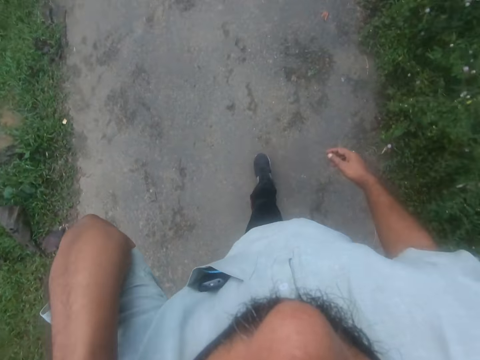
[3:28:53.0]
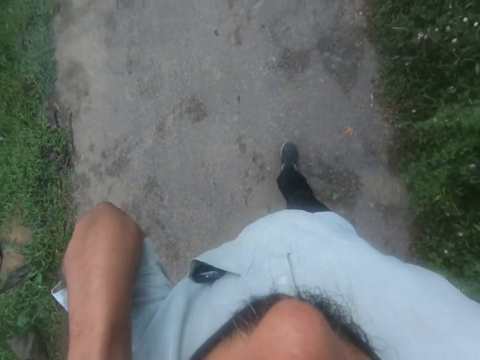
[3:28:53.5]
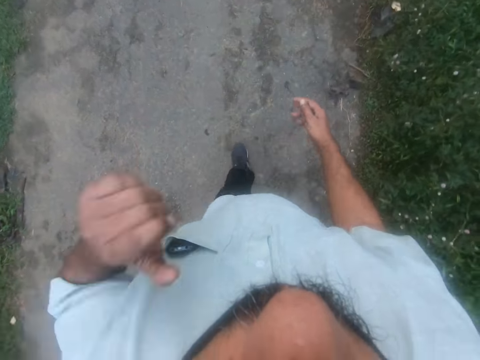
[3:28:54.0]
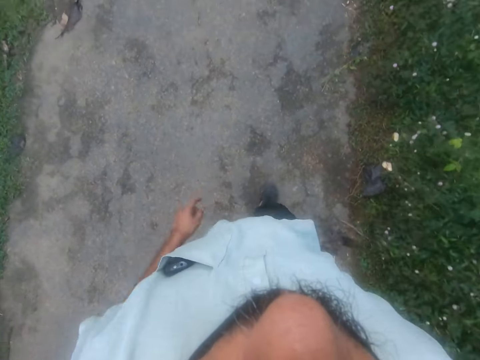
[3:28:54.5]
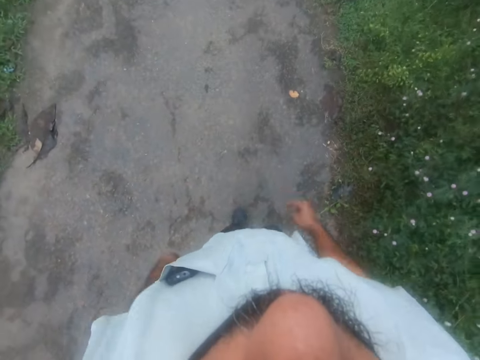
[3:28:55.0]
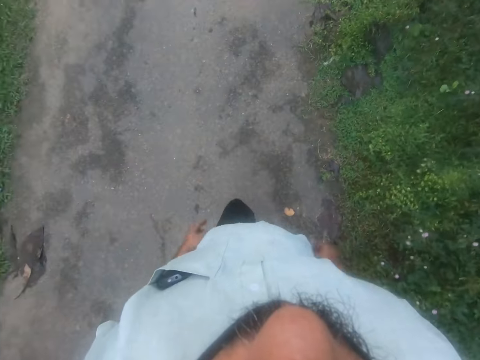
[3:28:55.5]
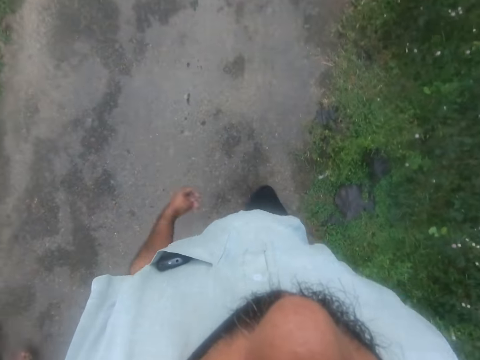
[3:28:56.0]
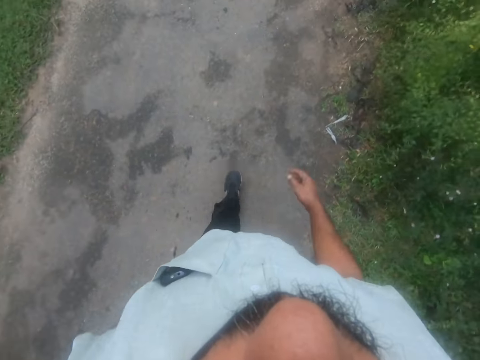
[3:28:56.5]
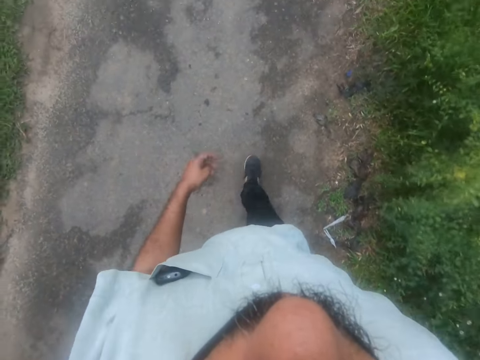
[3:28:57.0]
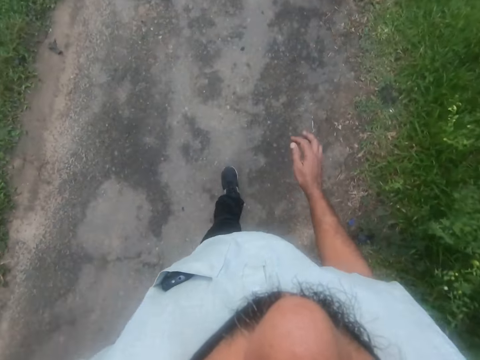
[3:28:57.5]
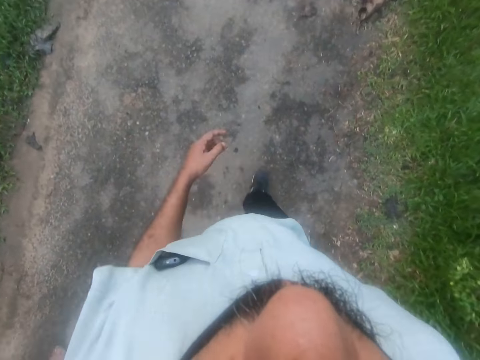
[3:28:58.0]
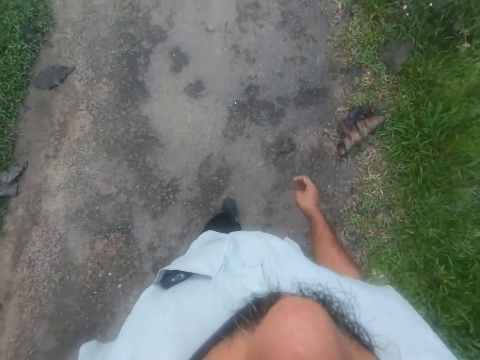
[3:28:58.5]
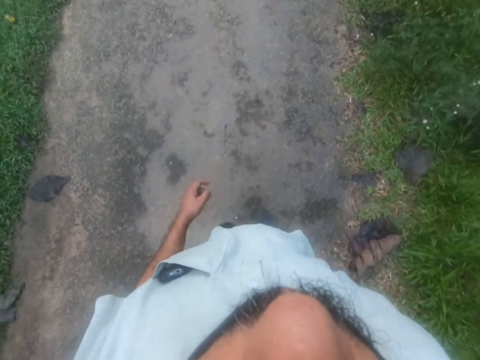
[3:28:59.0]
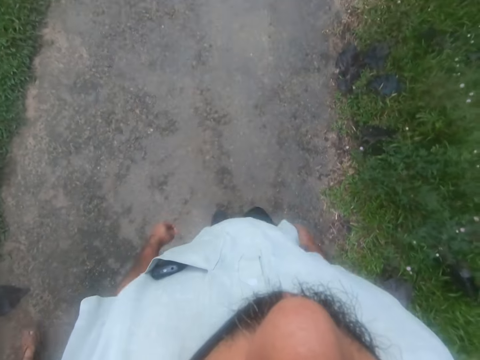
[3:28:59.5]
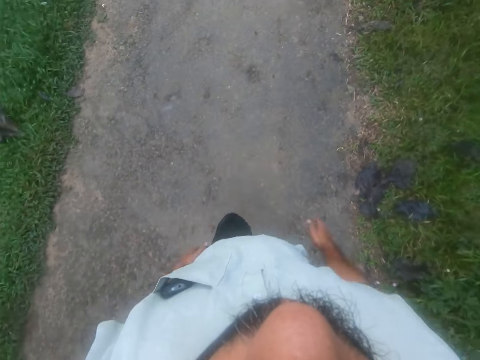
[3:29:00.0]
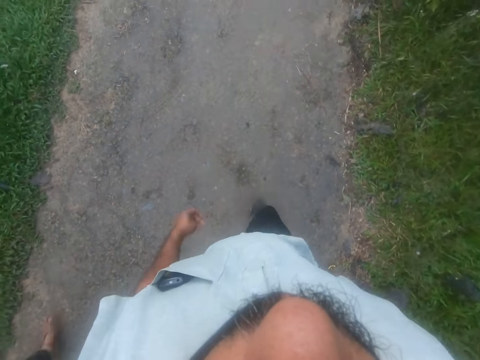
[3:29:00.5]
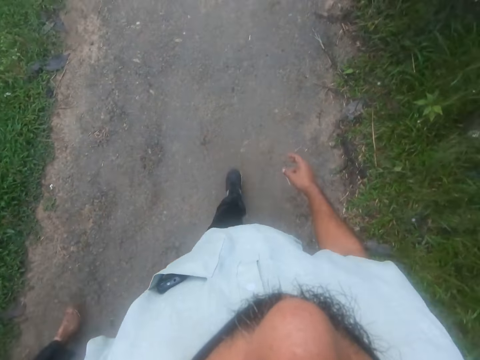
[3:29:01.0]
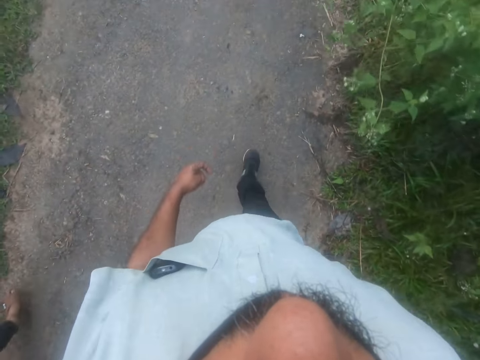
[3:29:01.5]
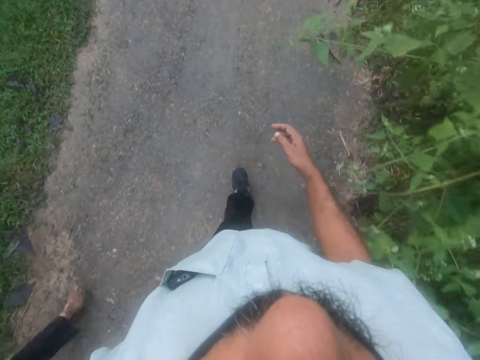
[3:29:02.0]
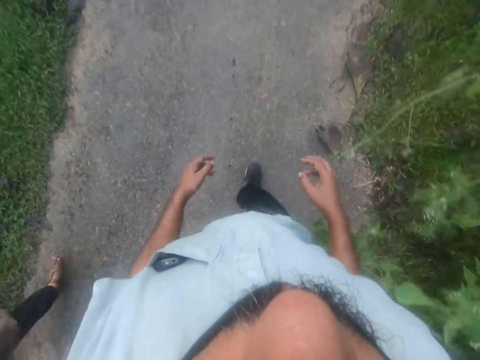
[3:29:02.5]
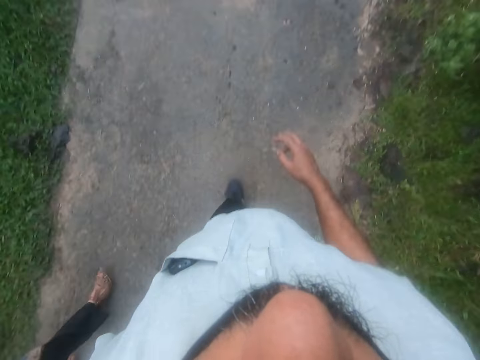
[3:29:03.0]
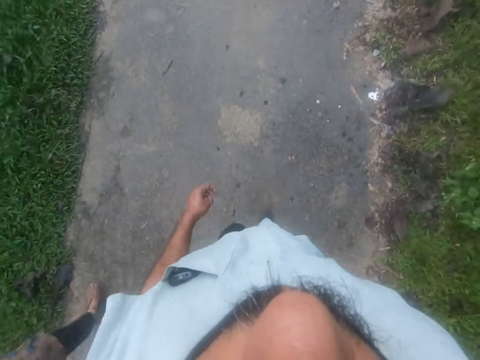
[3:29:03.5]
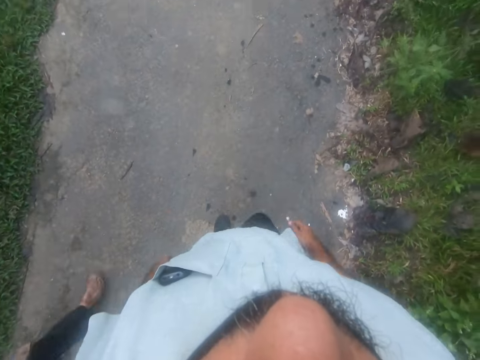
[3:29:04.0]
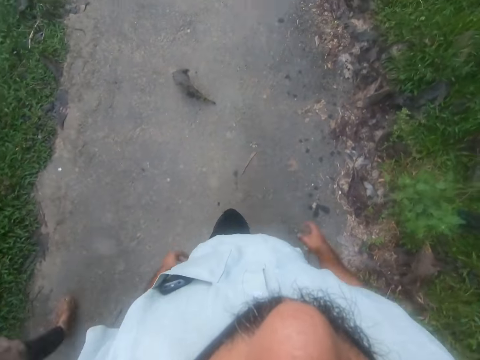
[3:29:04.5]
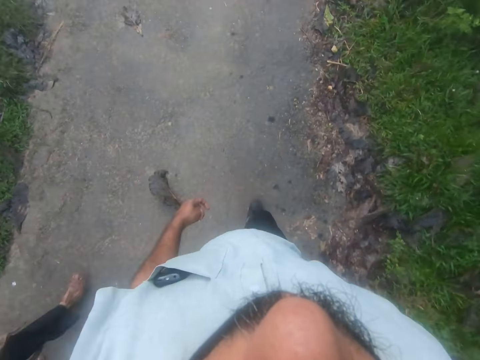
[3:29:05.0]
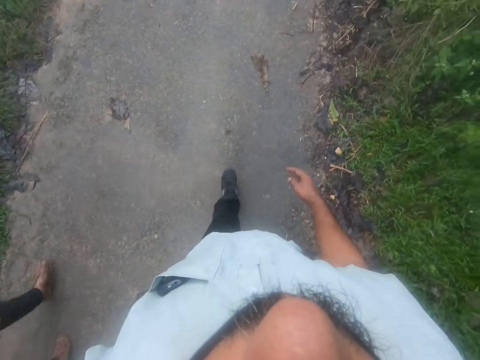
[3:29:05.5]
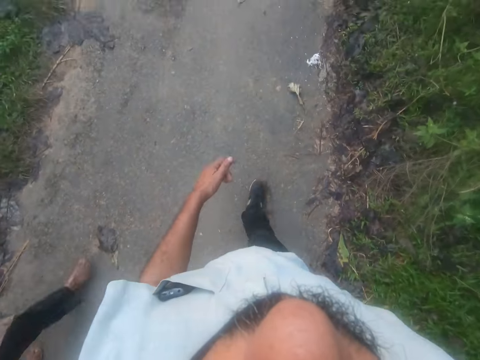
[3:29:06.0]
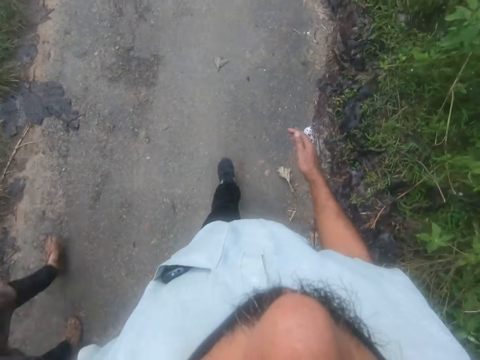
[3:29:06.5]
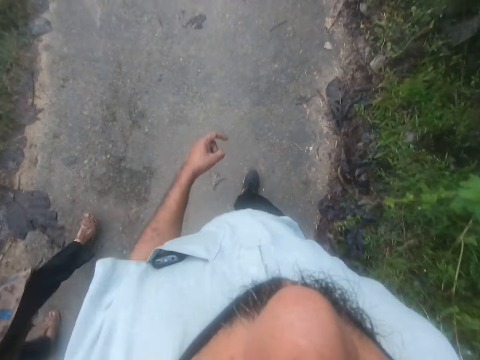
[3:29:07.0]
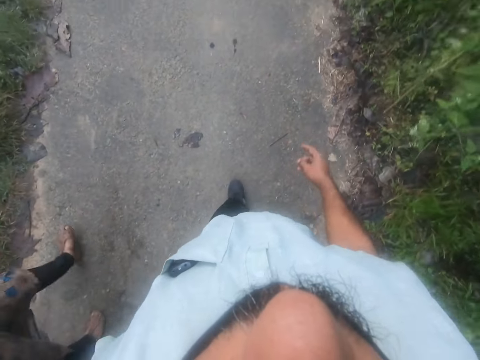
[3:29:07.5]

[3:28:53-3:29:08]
The camera wearer touches his ear with his left hand. He raises his left hand towards something, withdraws his left hand from the something, and walks along the walkway.

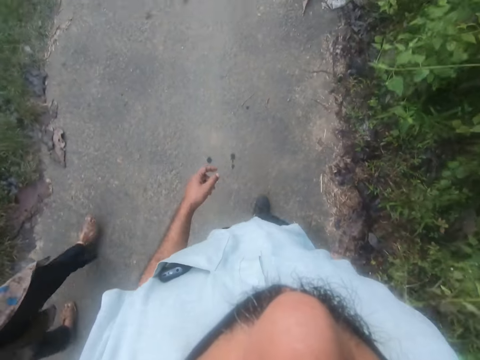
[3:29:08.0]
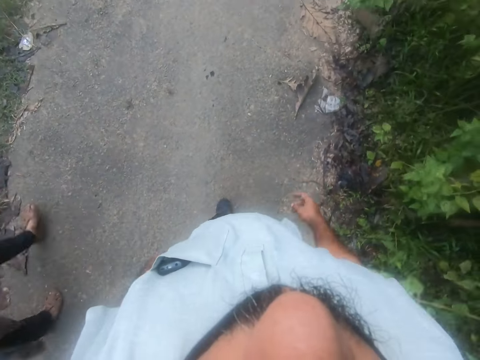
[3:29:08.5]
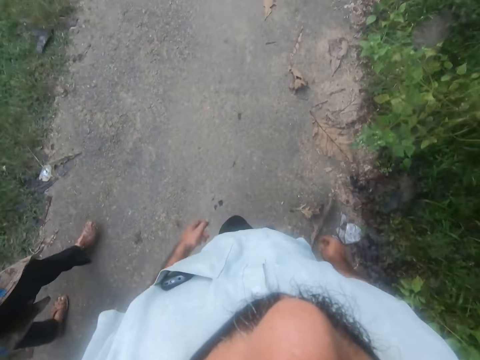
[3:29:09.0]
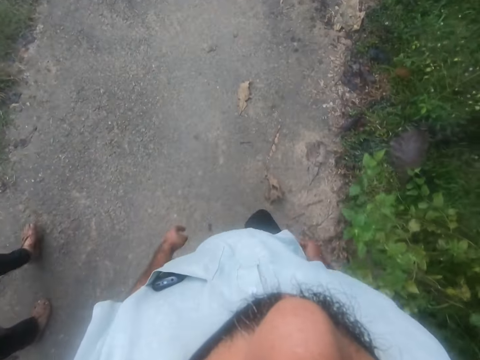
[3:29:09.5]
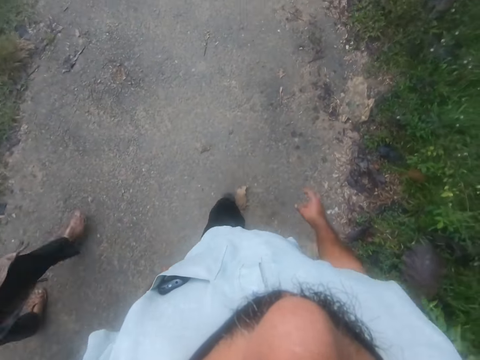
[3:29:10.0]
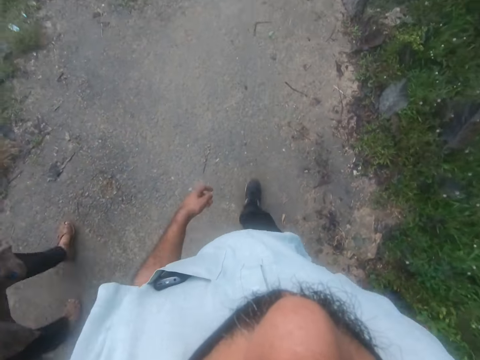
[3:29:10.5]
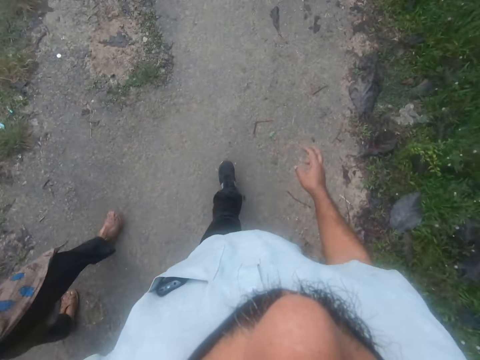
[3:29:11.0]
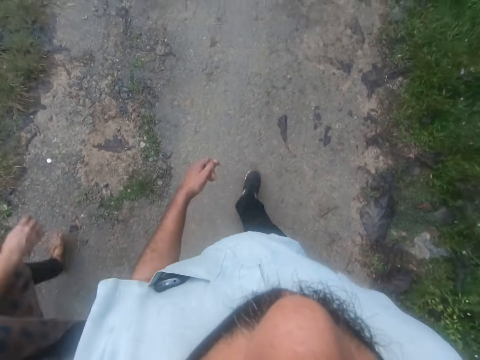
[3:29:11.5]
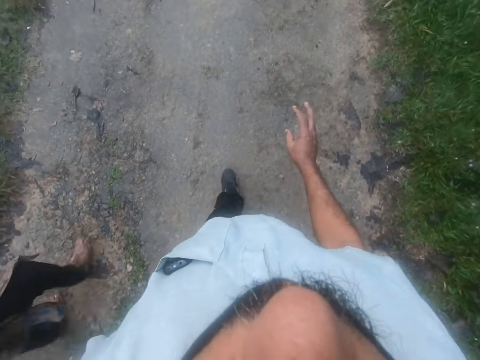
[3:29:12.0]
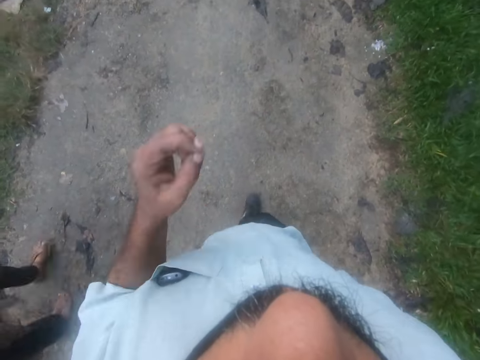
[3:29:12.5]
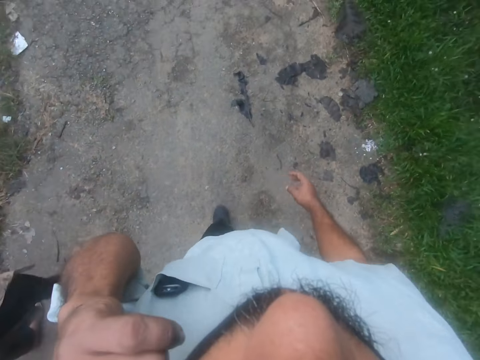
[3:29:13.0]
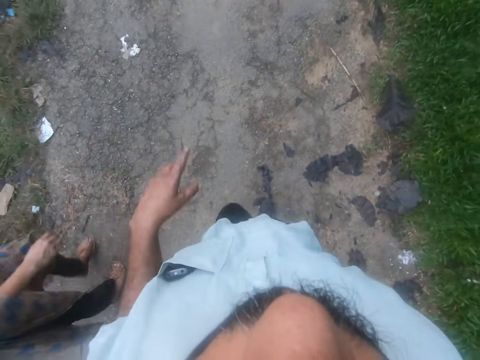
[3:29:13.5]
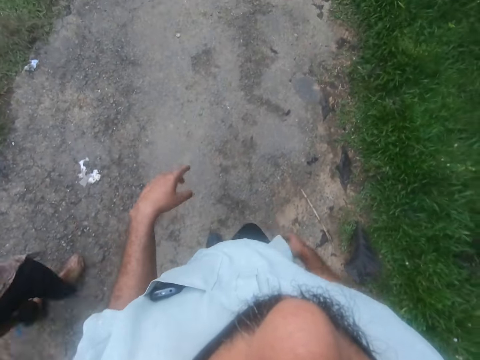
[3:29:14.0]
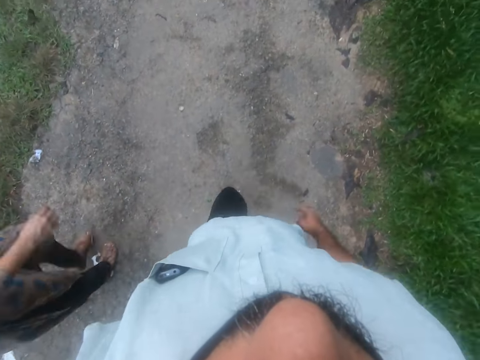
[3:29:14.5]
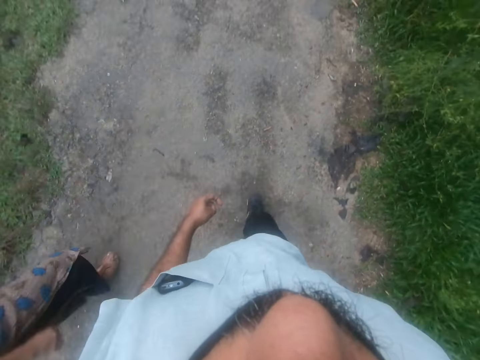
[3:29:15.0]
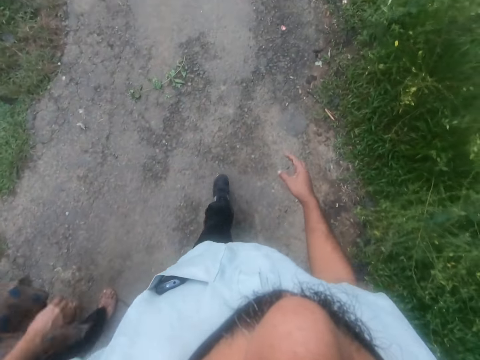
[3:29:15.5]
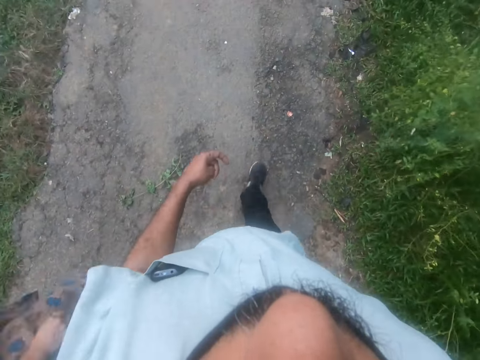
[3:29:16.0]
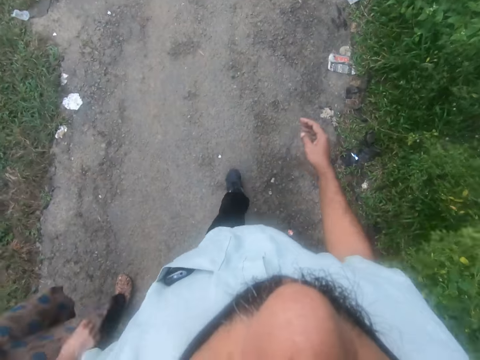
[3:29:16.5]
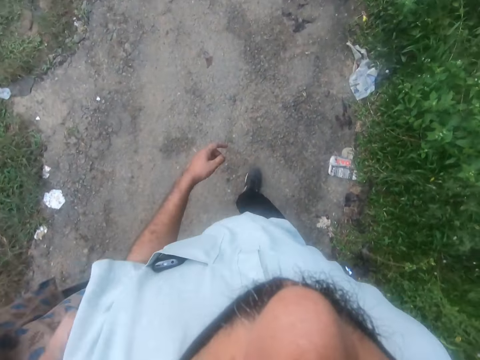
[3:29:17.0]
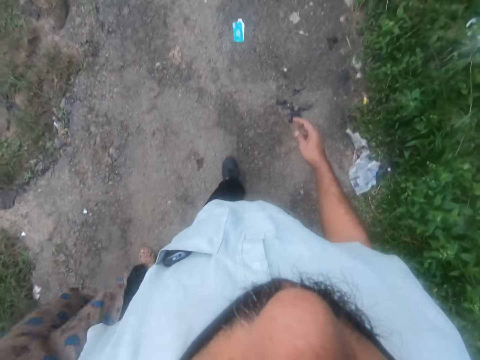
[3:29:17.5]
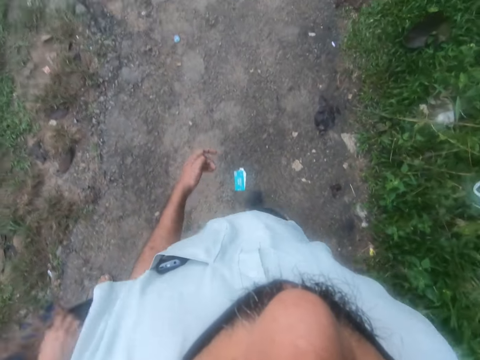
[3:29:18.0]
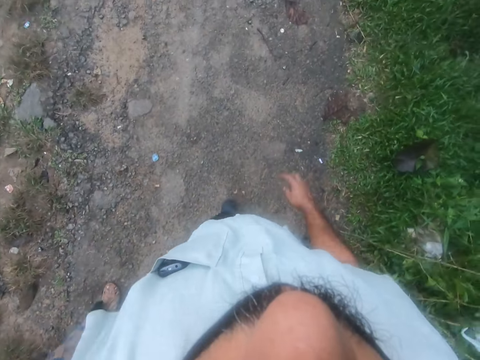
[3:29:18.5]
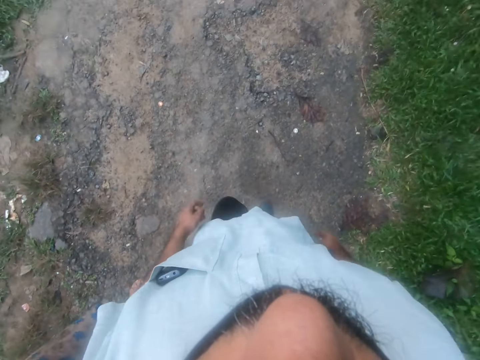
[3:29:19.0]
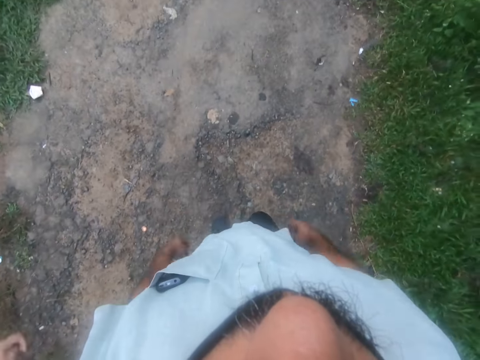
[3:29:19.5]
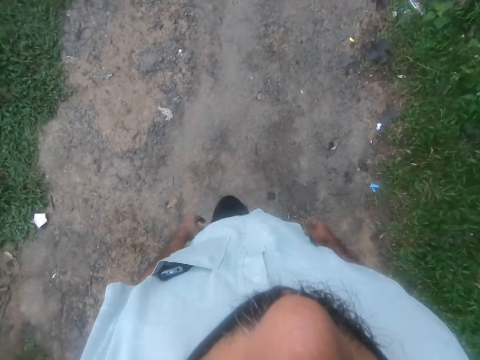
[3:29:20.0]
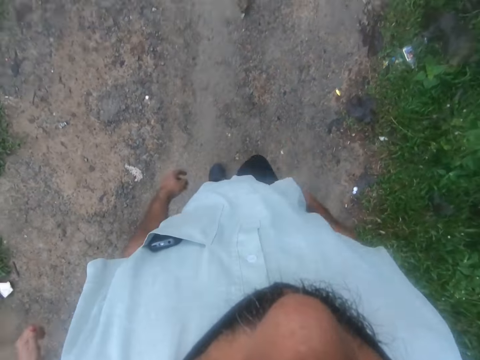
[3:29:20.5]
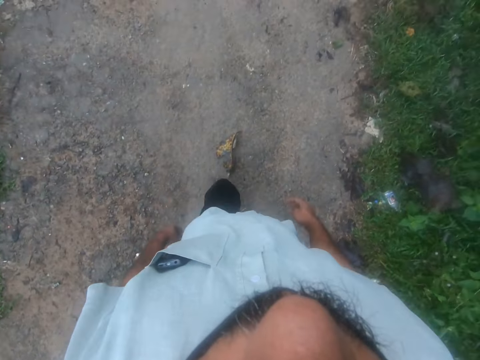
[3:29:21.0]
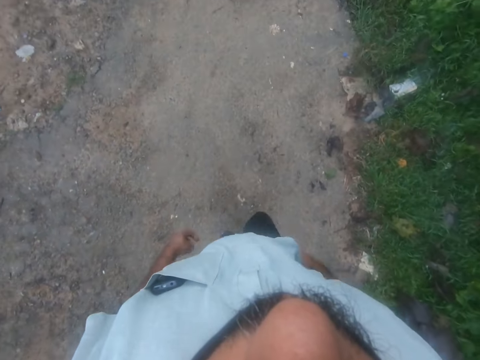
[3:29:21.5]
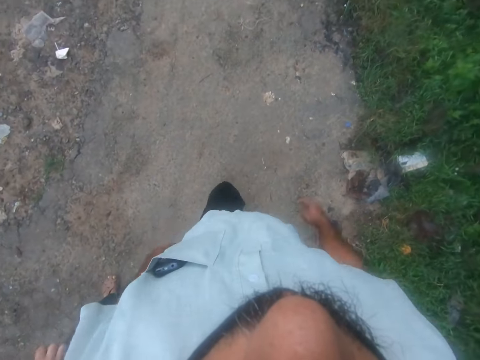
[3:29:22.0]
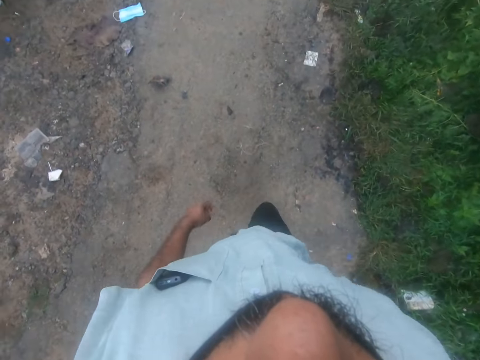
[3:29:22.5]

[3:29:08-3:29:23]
The camera wearer raises his left hand towards something. He touches his ear with his left hand. He withdraws his left hand from something. He walks along the walkway.
